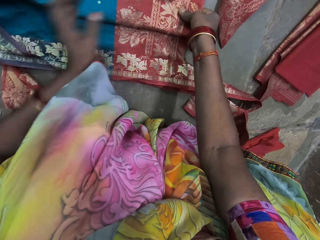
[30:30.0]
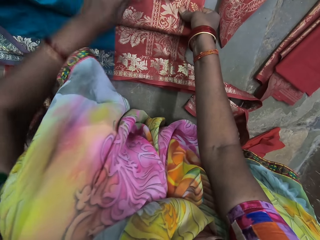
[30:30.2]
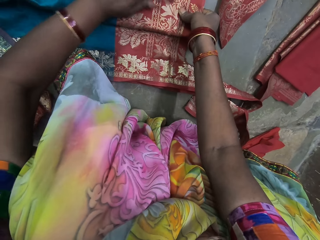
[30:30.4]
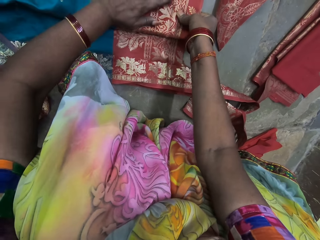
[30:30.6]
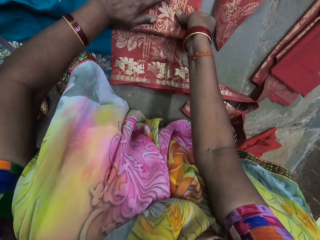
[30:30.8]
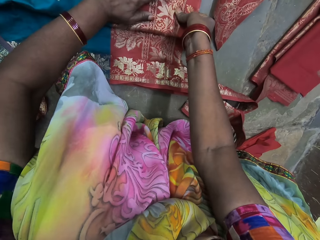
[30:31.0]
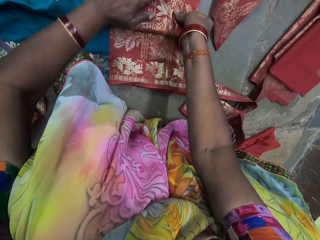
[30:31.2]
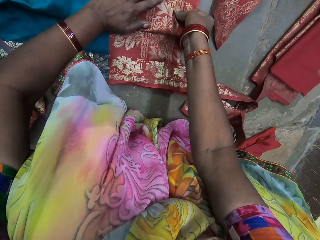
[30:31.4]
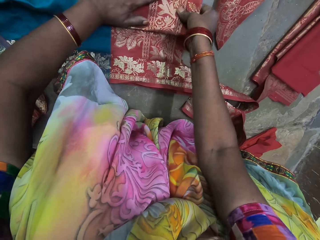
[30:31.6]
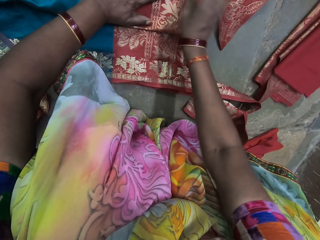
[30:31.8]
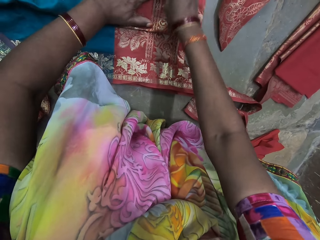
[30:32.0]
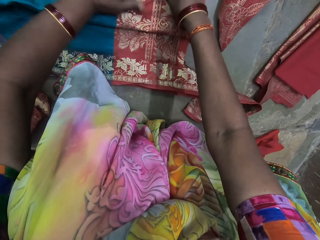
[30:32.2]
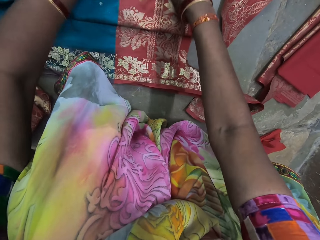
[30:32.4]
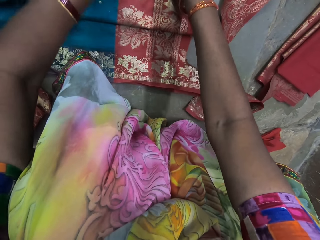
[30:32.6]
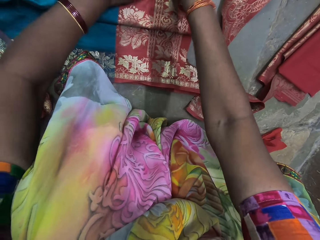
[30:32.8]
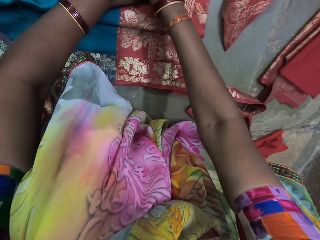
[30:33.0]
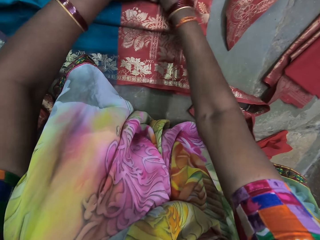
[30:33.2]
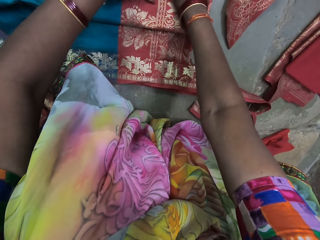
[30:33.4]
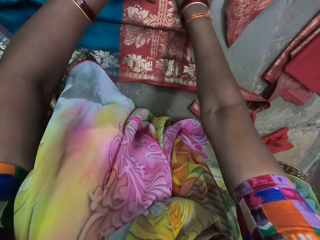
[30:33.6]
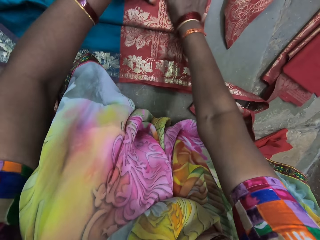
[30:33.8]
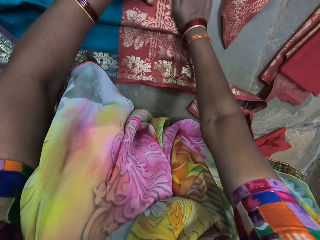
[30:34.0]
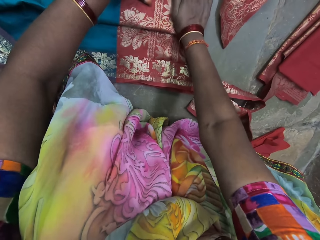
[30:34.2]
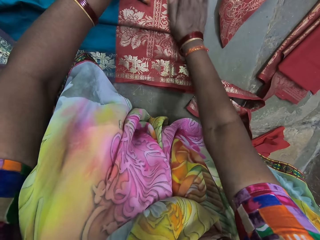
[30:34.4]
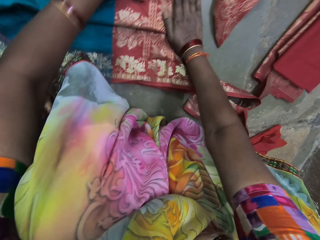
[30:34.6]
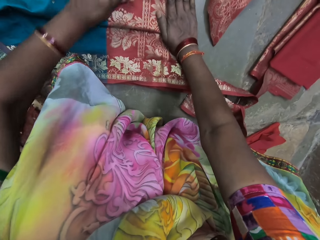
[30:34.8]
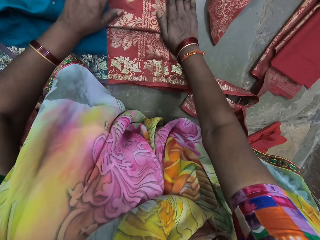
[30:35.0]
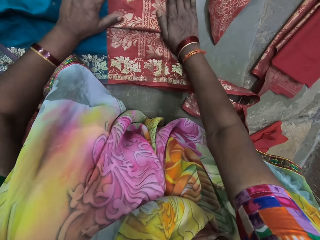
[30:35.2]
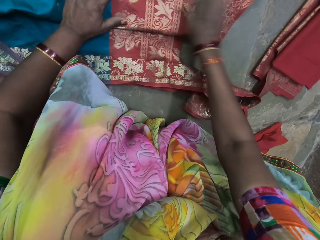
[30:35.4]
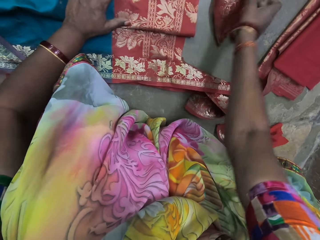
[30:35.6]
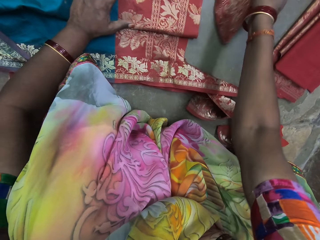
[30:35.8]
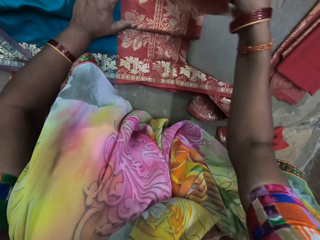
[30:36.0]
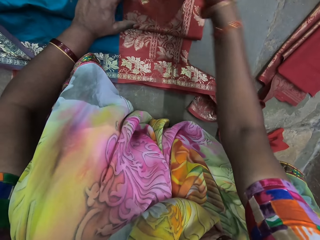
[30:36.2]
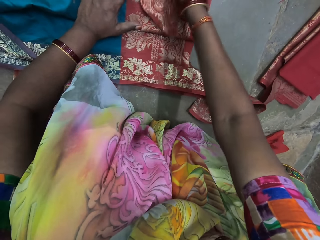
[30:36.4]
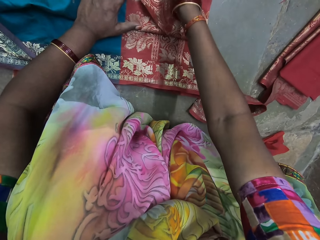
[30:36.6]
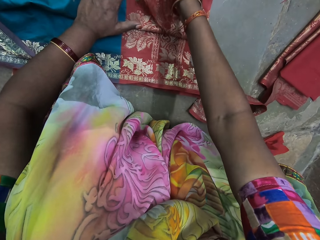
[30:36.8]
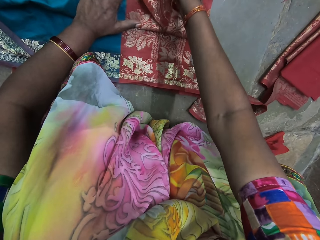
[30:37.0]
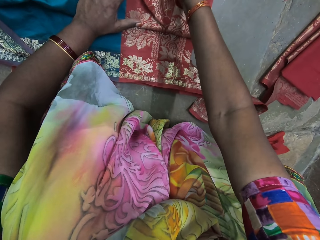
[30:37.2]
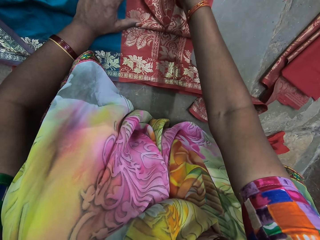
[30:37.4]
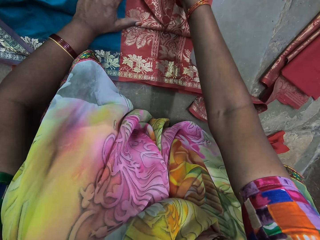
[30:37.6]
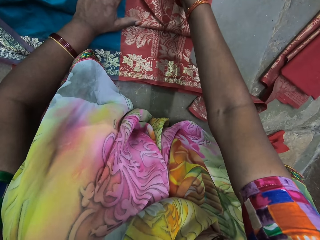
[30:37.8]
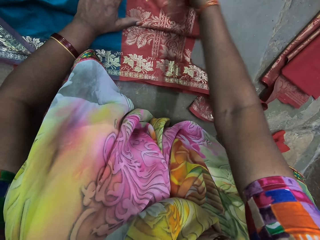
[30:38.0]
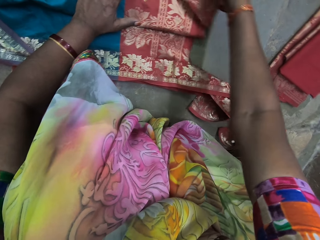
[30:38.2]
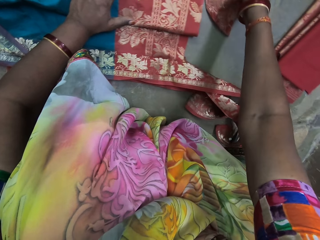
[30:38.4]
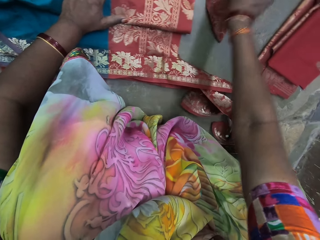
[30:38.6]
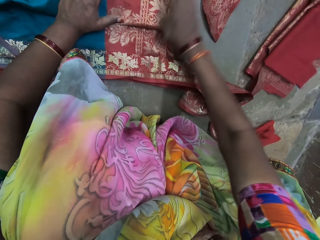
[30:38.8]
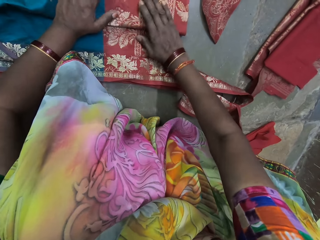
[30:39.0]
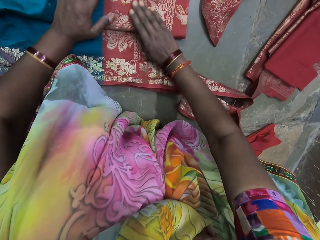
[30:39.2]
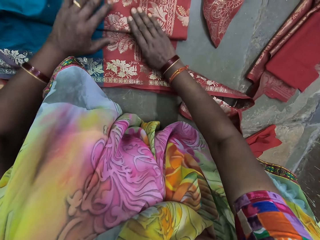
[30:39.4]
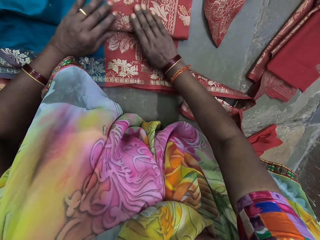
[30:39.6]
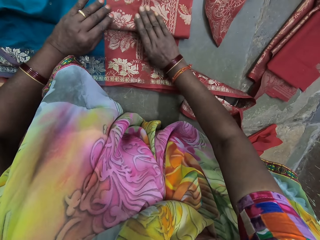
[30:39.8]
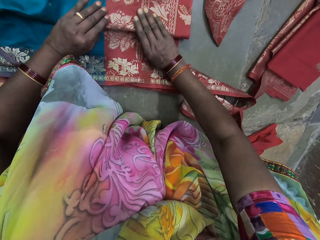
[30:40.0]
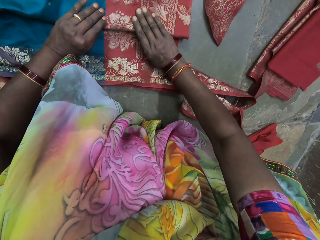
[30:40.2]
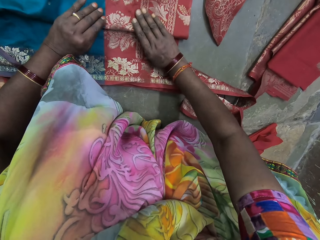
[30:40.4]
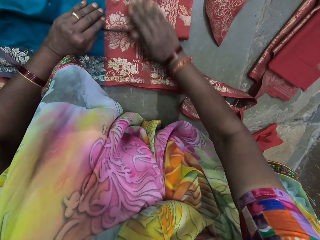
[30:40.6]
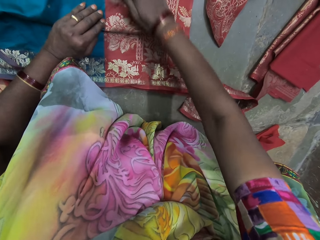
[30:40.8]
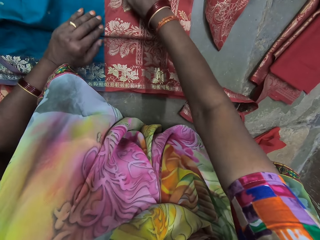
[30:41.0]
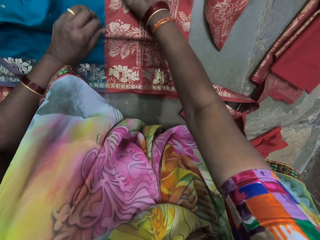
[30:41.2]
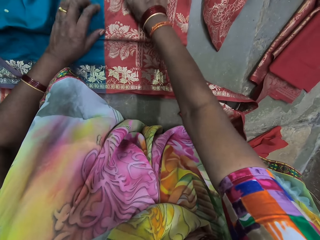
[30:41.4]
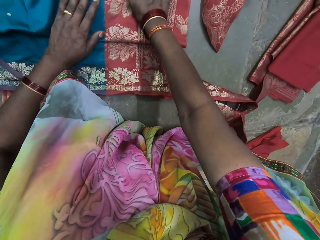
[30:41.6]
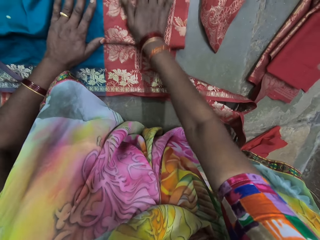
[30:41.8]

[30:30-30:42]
The camera wearer picks the cloth from the ground with her right hand. She matches the cloth. She drops the cloth on the cloth with her right hand. She moves the piece of cloth. She drops the cloth on the ground with her right hand. She adjusts the cloth on the ground with her hands.

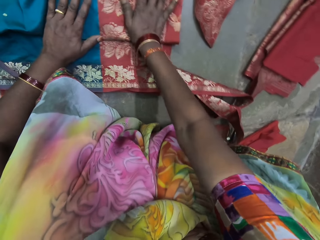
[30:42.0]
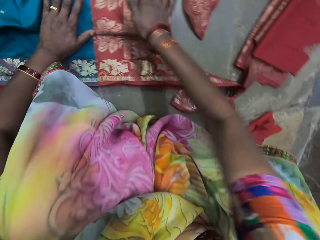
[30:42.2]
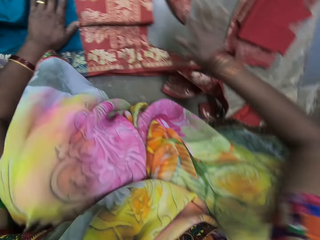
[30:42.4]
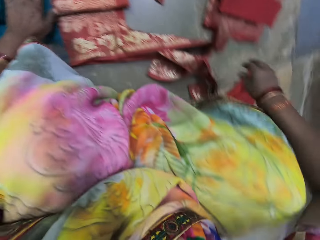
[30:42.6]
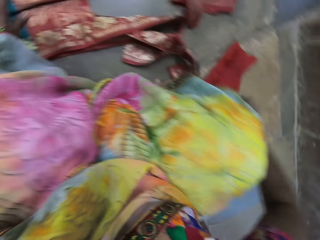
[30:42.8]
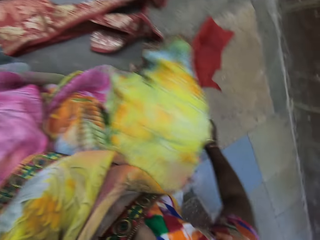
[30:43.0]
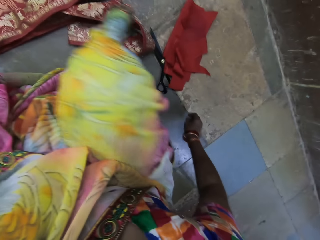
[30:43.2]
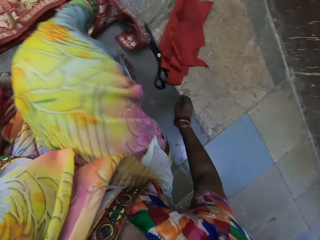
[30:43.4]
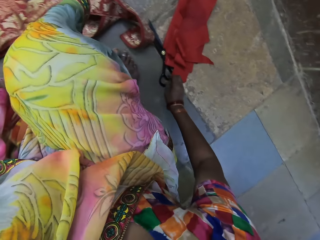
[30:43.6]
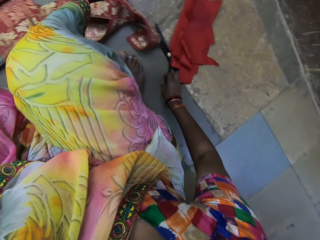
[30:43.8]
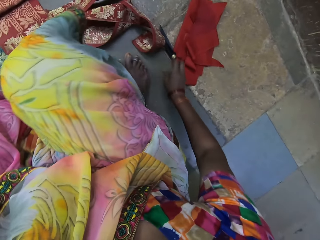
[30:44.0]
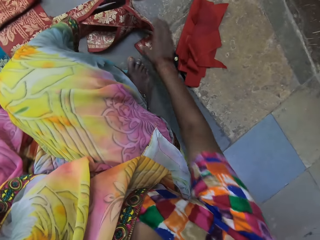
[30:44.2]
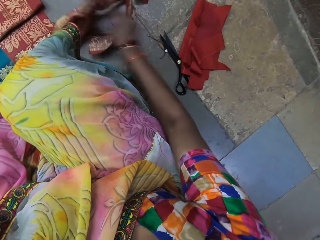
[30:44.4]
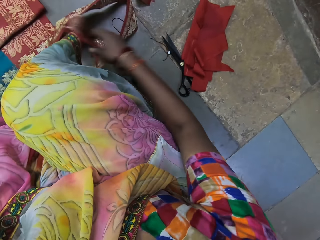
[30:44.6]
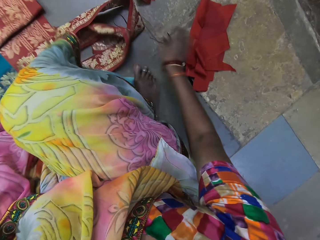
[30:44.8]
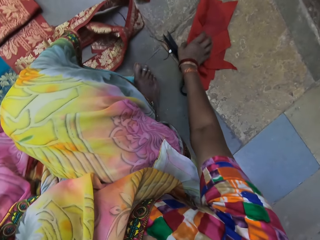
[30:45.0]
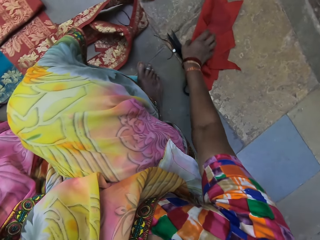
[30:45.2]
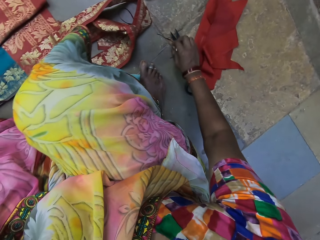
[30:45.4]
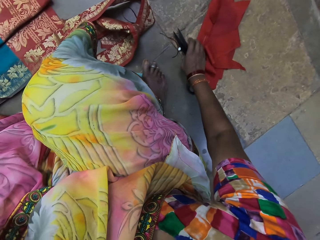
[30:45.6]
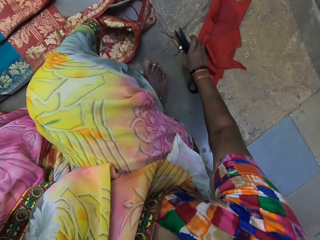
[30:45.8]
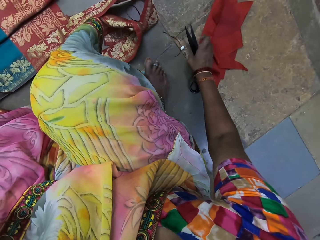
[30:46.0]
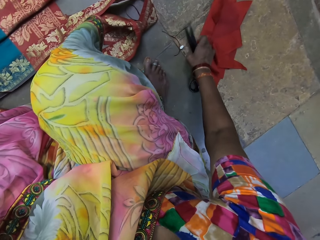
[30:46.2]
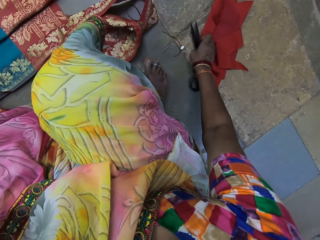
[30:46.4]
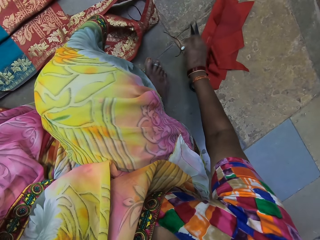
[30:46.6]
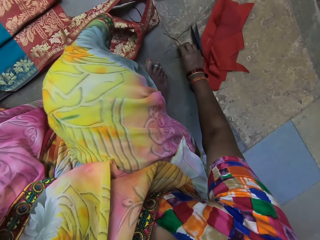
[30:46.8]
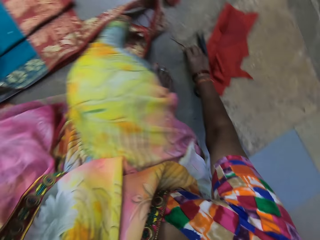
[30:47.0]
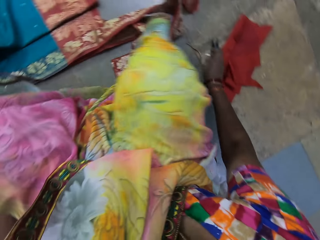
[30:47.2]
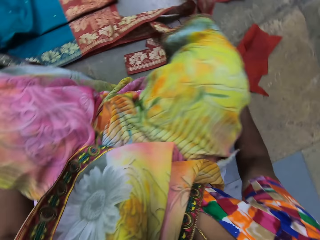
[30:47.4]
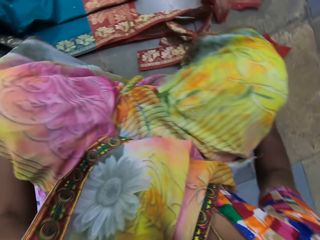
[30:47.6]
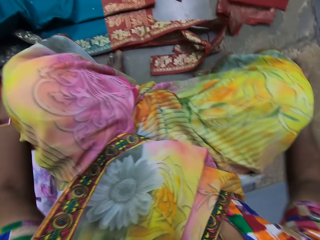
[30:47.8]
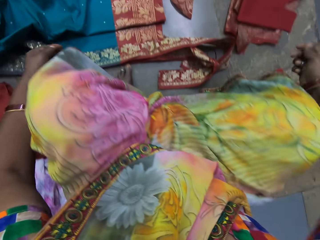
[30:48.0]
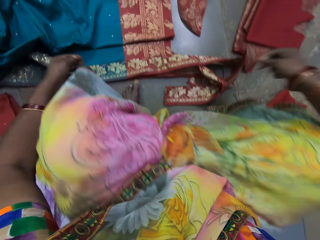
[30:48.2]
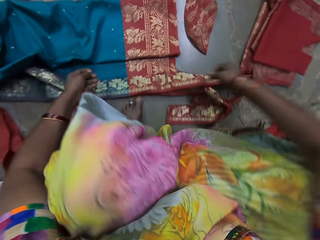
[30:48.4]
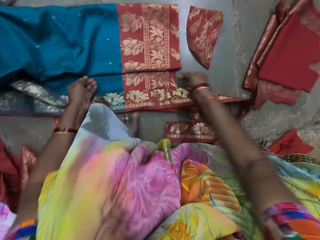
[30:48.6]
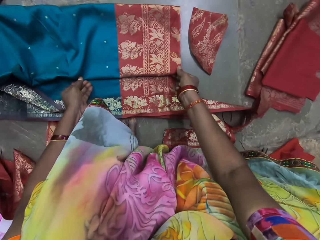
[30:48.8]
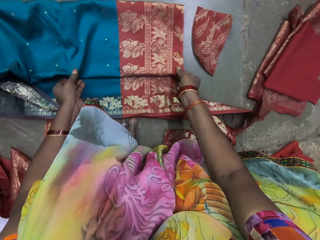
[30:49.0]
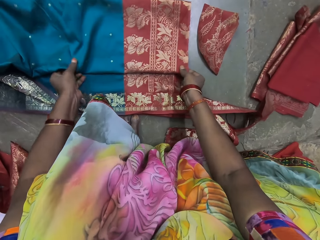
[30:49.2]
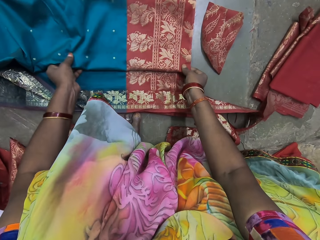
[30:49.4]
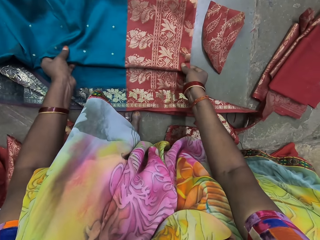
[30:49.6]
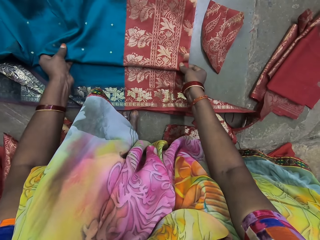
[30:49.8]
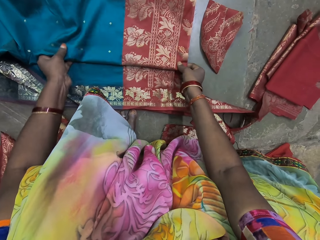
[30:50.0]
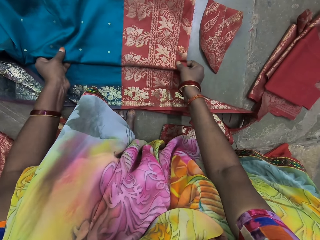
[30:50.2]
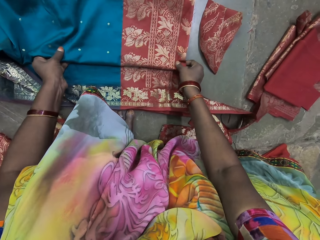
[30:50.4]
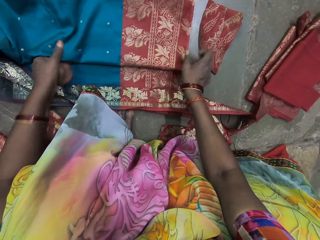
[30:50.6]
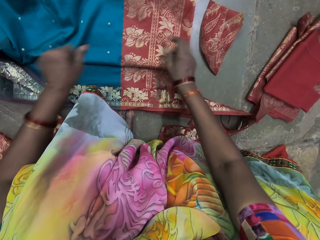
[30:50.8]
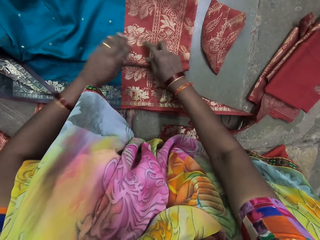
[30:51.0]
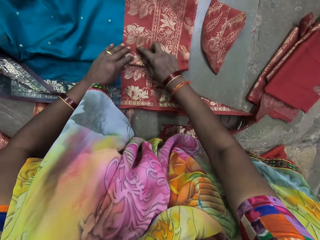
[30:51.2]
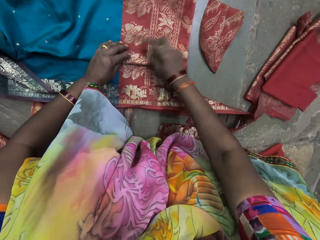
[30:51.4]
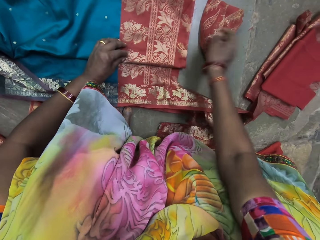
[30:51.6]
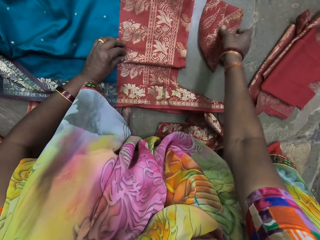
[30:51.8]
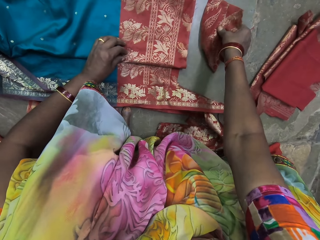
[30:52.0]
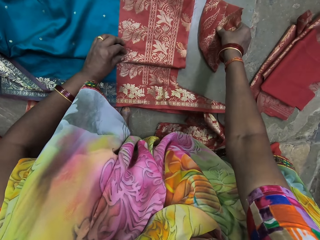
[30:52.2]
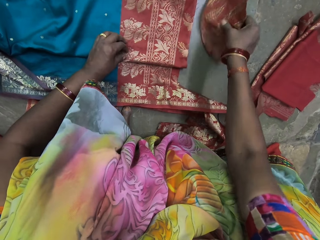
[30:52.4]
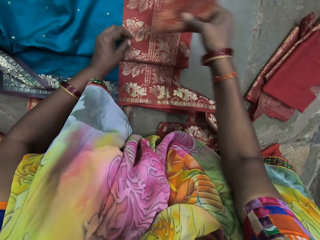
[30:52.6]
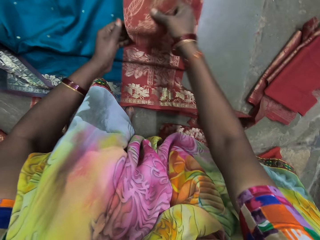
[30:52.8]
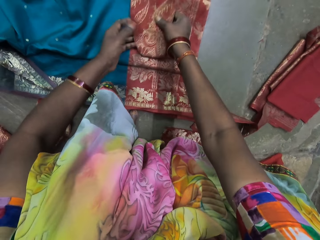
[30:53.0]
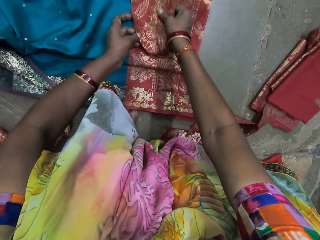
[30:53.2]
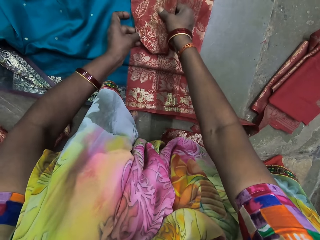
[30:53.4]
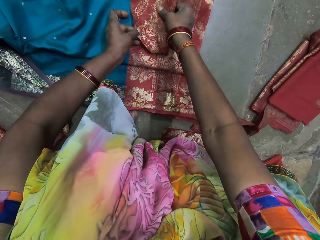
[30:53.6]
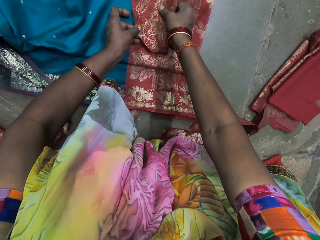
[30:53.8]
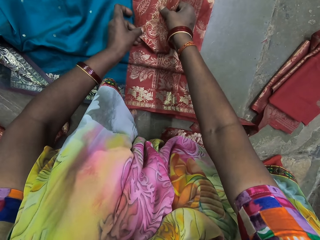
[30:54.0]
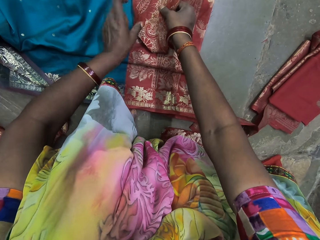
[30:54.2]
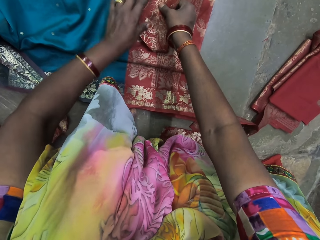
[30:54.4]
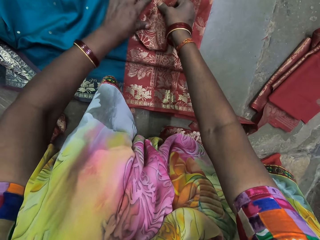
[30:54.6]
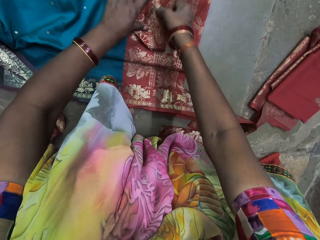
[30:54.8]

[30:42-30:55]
The camera wearer moves the piece of cloth. She adjusts the cloth on the ground with her right hand. She moves the scissors. She adjusts the scissors on the ground with her hands. She picks a chalk from the ground with her right hand. She adjusts the cloth on the ground with her hands. She picks the cloth from the ground with her right hand. She drops the cloth on the ground with her right hand. She matches the cloth. She adjusts the cloth on the cloth with her hands.
